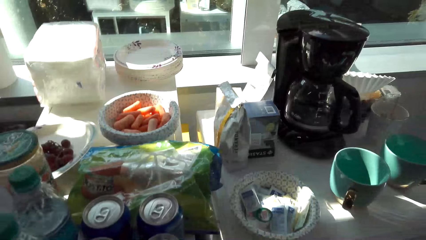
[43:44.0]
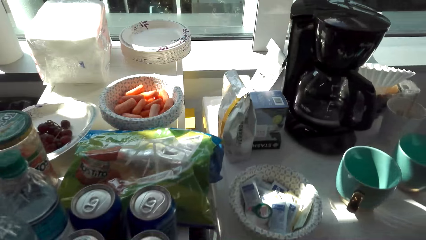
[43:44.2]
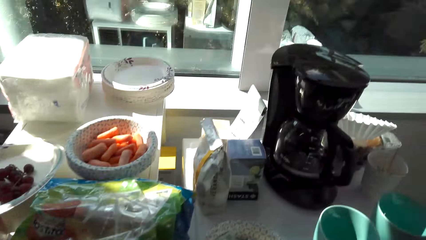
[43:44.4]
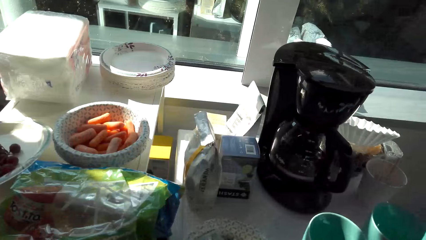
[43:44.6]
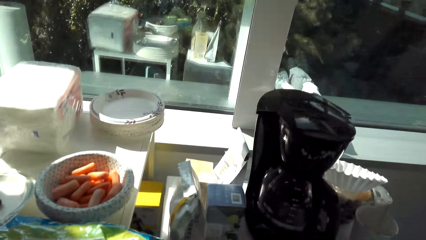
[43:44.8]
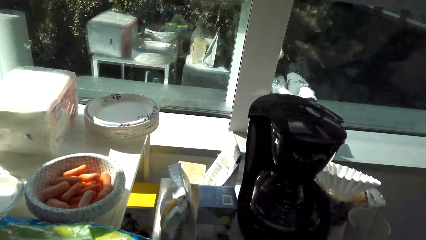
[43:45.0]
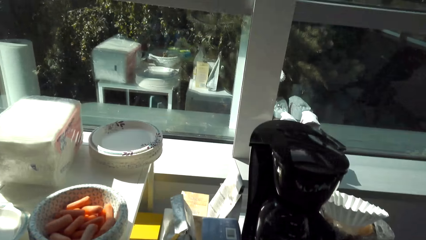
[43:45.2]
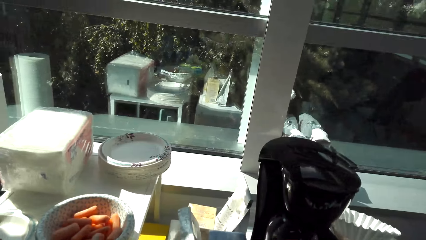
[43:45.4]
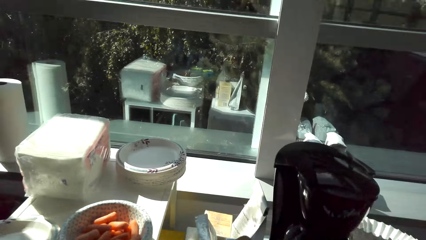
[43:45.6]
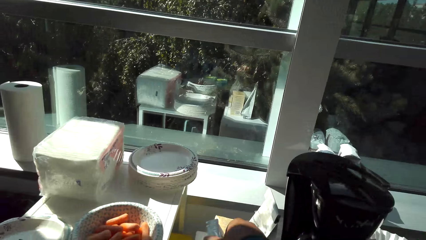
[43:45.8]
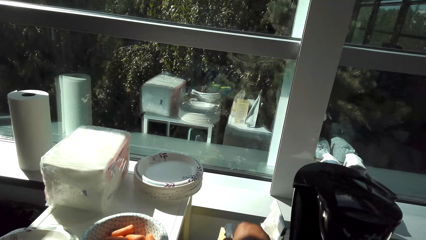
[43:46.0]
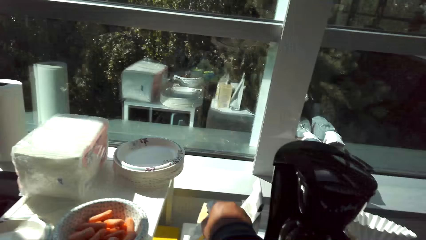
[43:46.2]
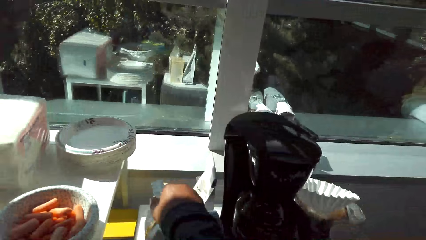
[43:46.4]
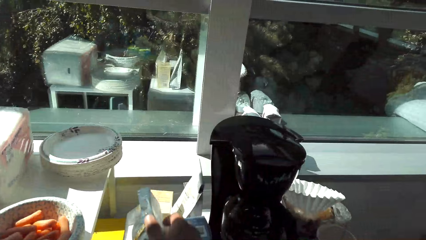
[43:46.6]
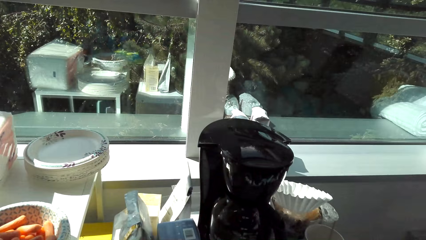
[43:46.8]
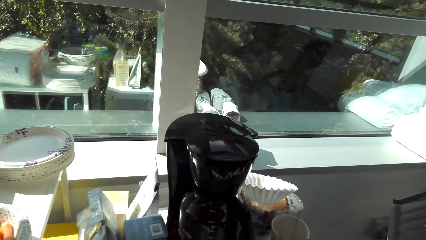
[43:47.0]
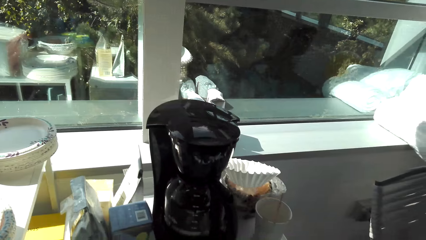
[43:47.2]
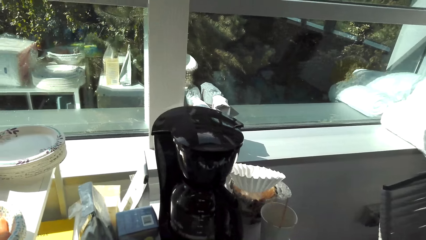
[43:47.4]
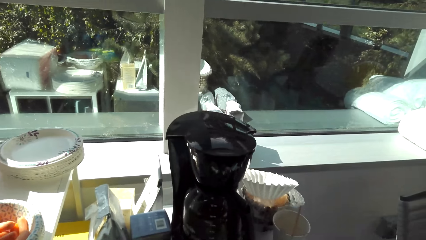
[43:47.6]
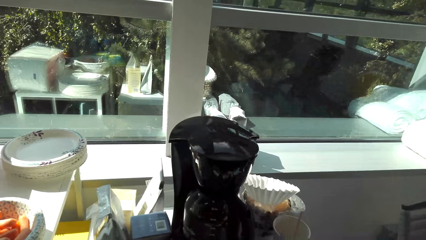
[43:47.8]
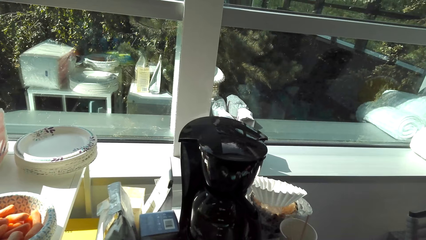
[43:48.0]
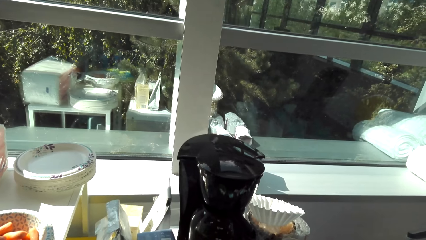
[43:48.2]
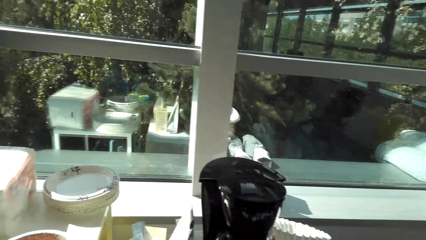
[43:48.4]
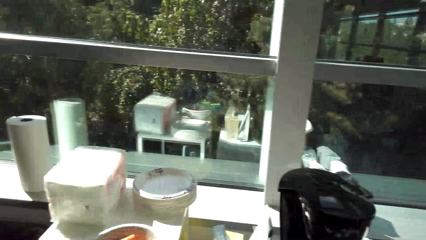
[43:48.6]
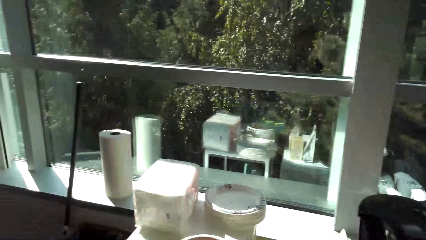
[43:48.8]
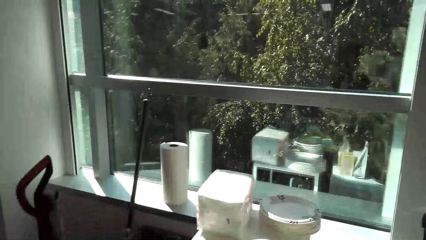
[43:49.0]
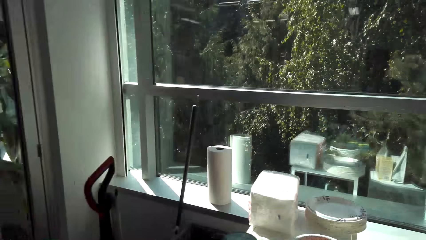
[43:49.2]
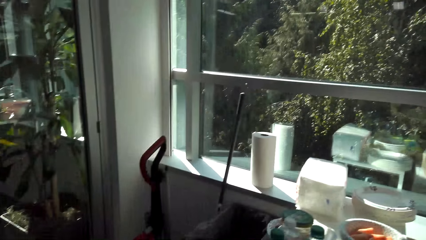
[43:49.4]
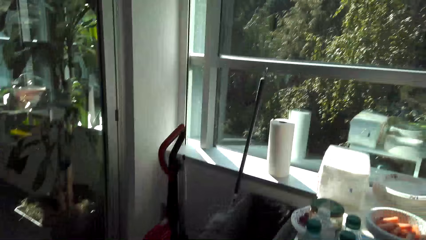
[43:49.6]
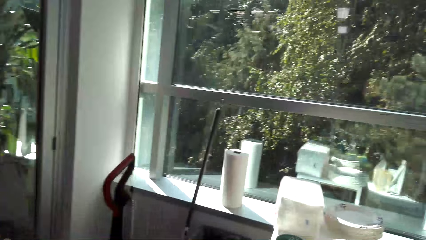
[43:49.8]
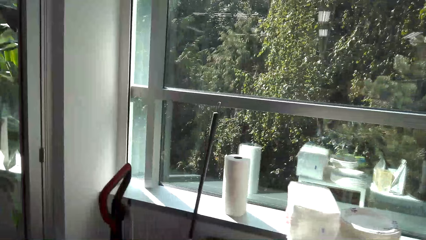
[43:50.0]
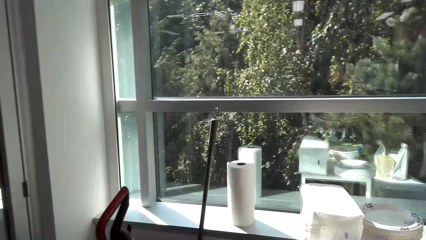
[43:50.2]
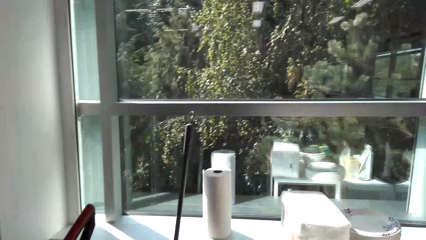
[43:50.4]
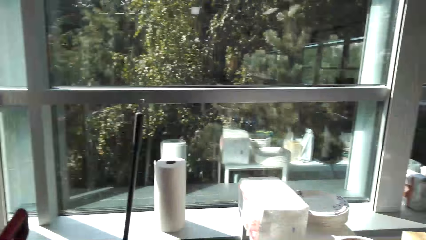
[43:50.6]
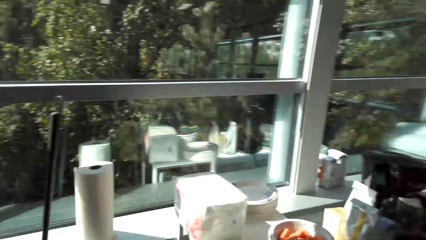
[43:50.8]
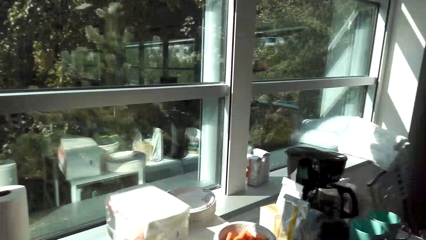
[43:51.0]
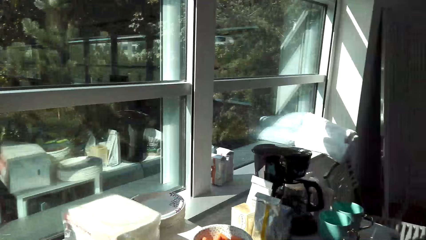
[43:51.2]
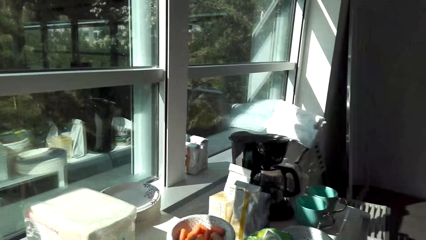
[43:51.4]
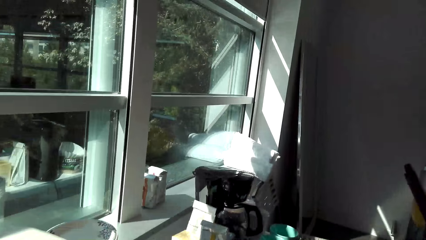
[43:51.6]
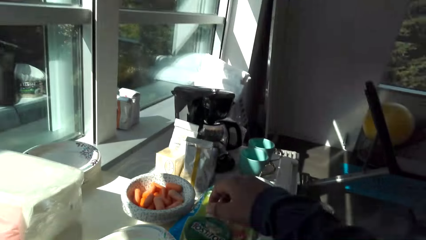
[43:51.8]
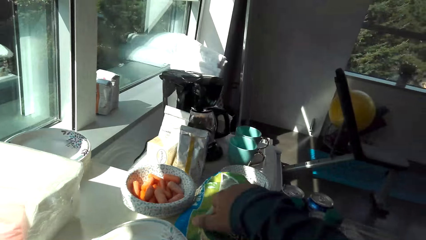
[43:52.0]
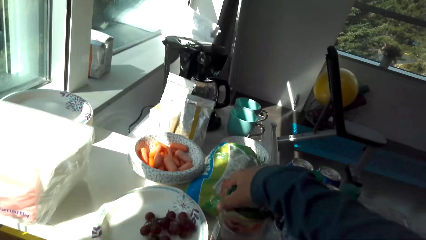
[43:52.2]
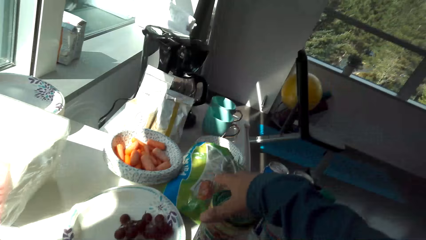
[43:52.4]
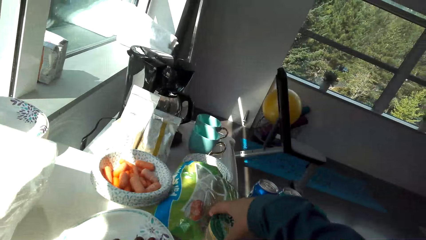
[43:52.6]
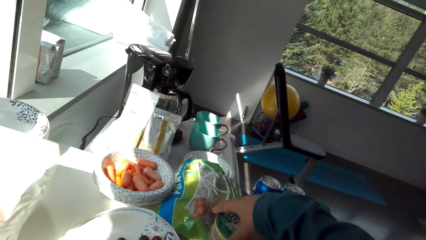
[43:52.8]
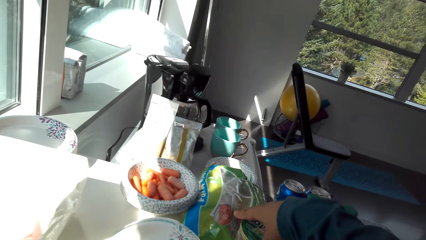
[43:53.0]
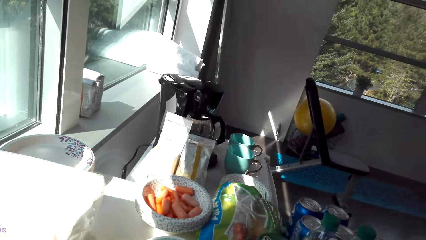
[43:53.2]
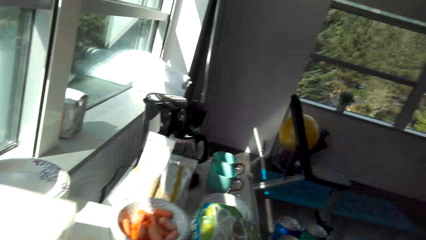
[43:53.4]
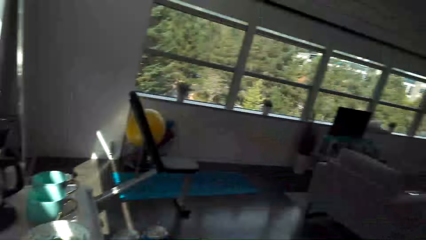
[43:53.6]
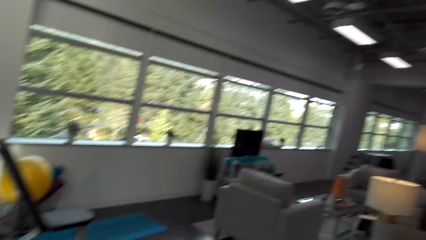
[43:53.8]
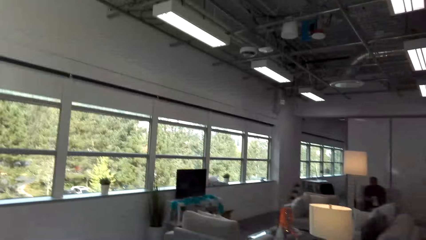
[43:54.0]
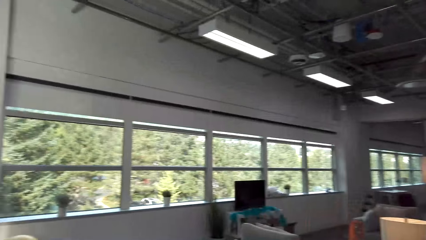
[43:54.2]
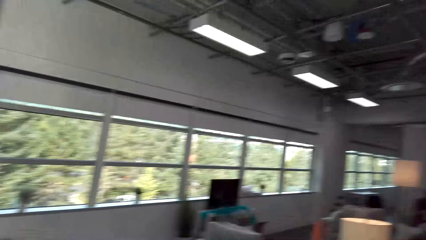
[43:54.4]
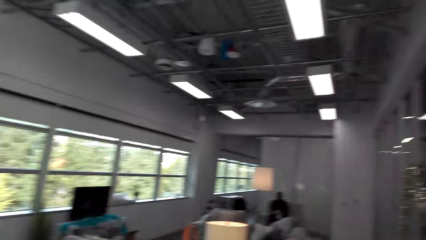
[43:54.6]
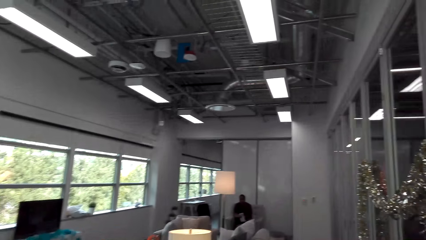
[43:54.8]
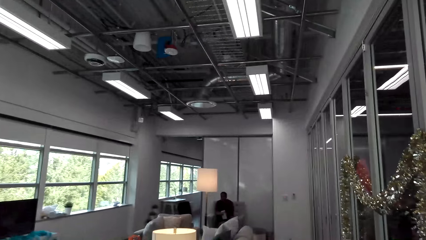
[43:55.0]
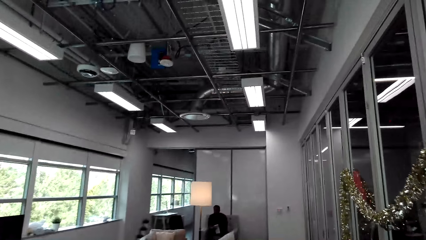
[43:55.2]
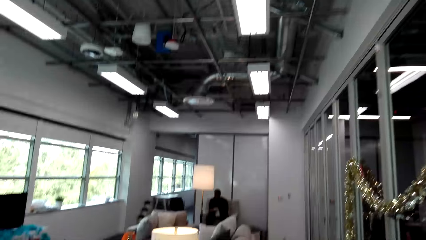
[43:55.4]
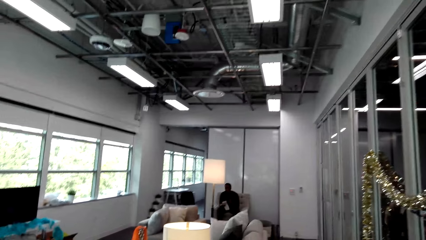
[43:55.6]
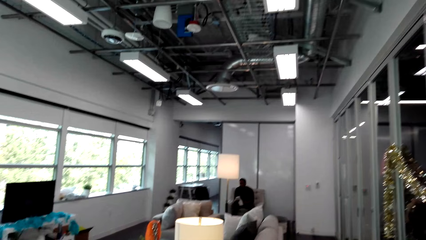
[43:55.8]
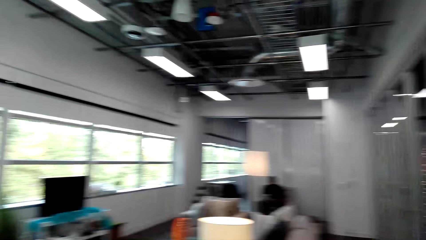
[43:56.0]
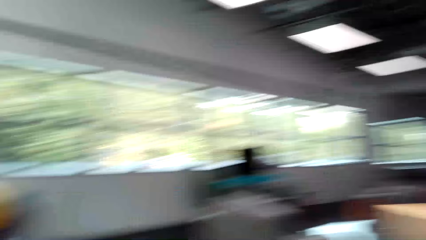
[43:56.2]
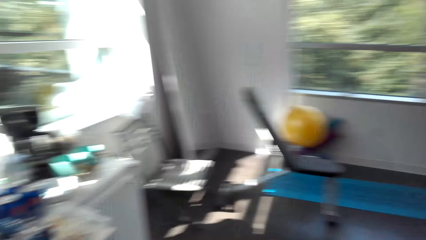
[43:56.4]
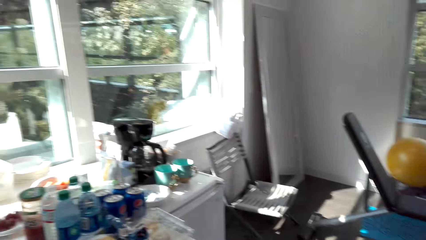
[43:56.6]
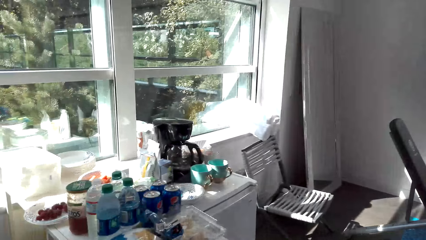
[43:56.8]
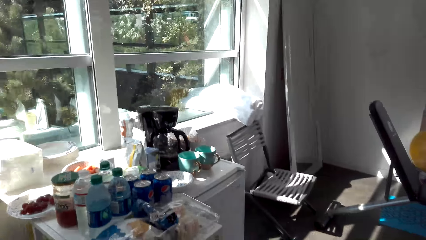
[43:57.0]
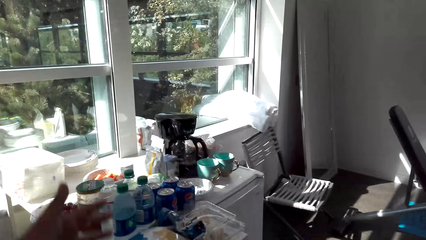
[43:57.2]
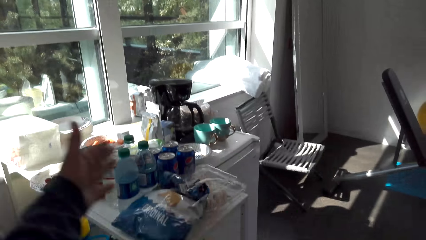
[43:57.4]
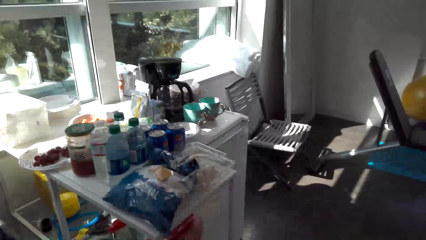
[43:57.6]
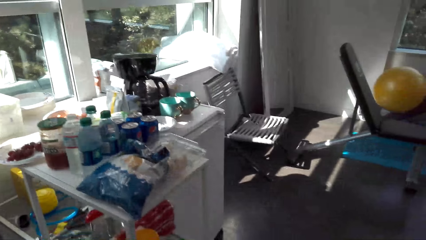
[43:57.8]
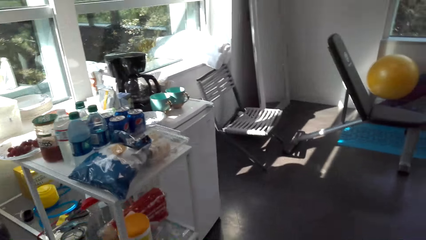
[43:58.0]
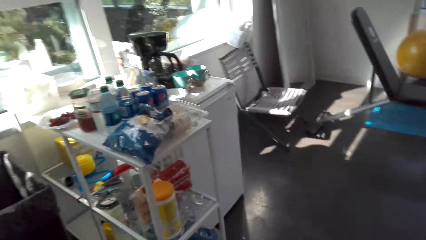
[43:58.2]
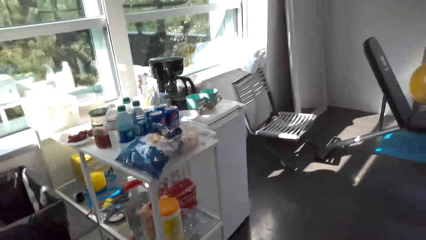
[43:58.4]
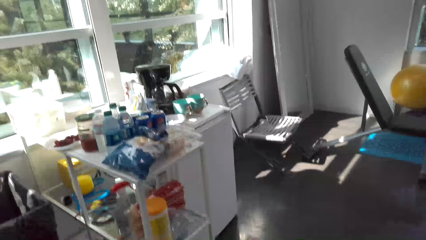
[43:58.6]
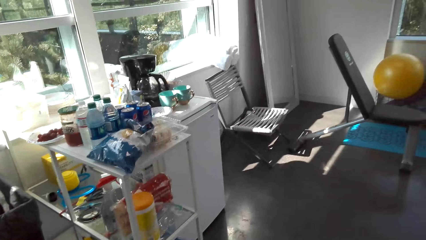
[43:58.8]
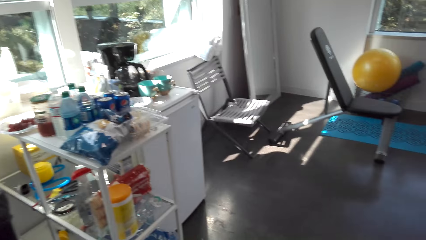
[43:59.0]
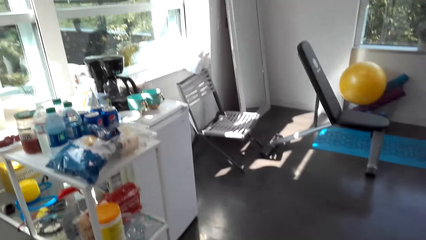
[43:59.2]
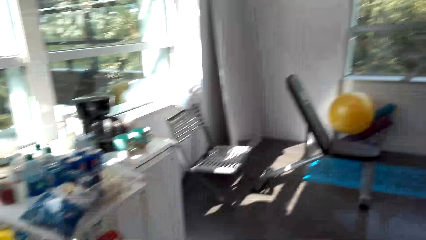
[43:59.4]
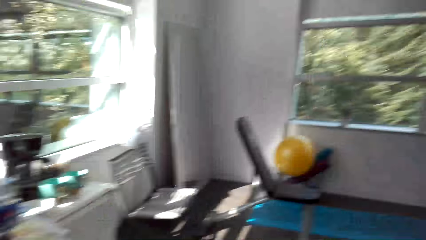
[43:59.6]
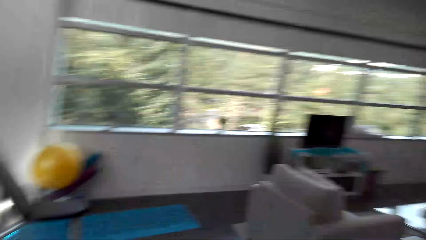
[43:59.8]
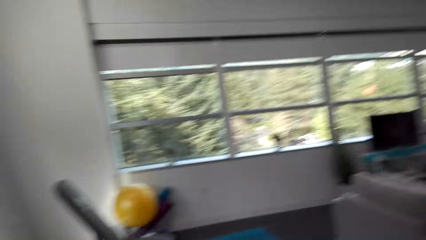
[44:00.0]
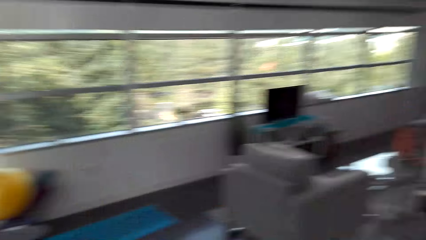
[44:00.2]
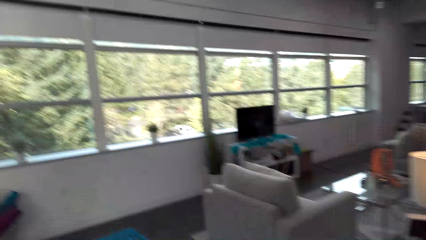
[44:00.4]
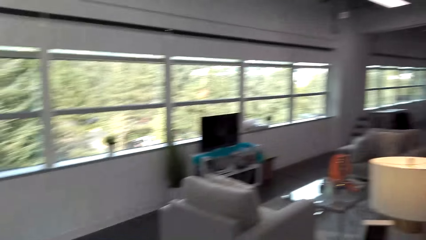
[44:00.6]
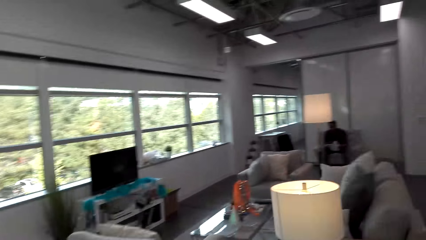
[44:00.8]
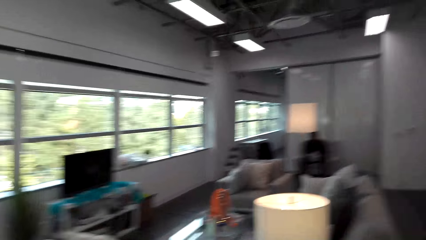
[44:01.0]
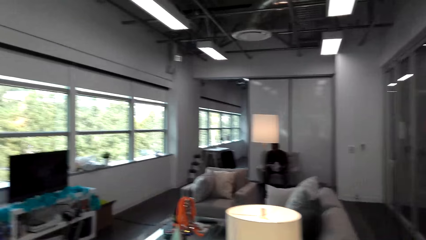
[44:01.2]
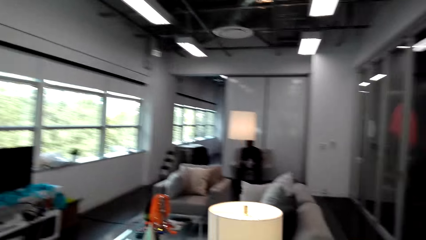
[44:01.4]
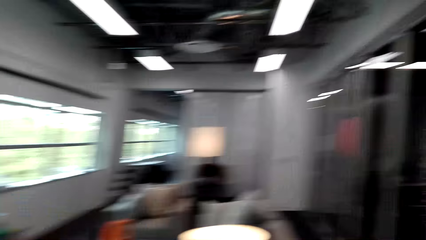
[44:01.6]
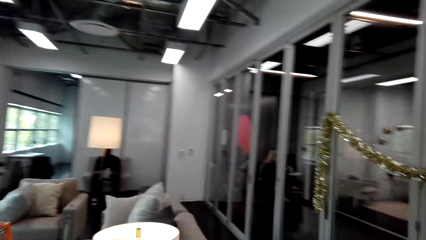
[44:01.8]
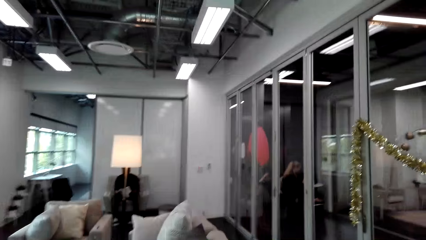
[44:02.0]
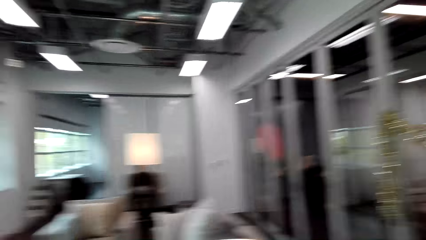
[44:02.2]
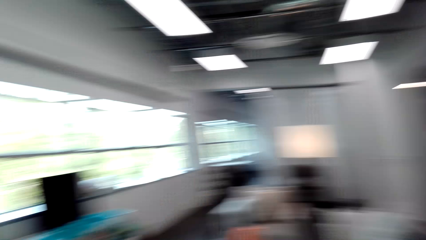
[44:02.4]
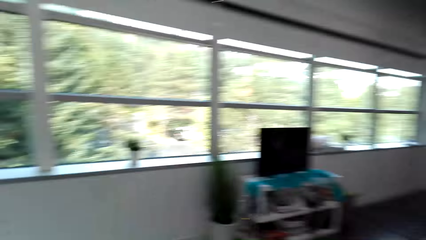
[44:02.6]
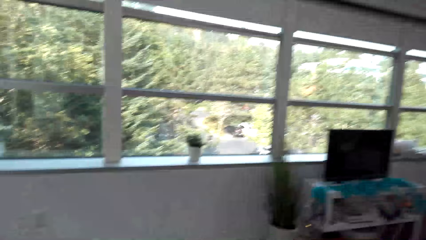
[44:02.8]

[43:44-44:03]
The camera wearer stares at the table. He moves his hand. He looks around the house. He holds the container. He looks around the house. He walks around the room. He gestures with his hand. He looks around the house.
